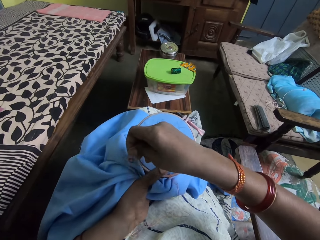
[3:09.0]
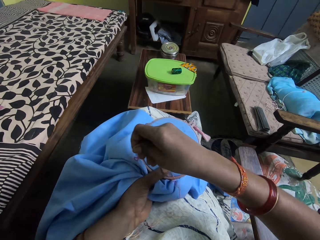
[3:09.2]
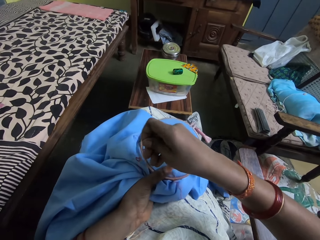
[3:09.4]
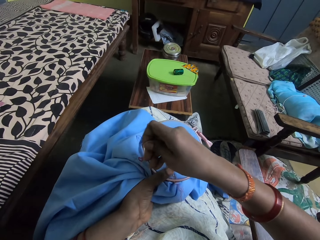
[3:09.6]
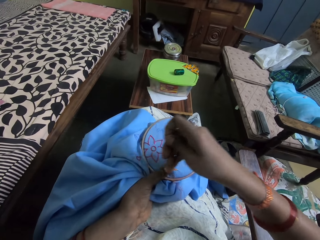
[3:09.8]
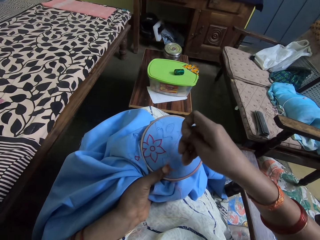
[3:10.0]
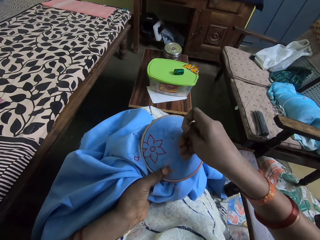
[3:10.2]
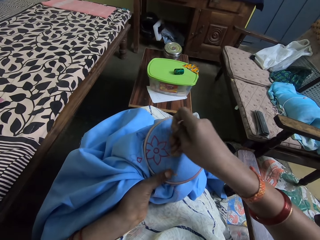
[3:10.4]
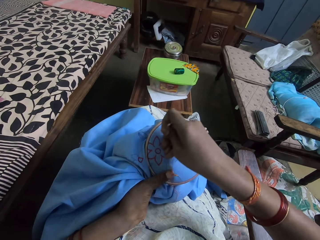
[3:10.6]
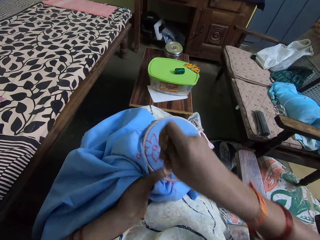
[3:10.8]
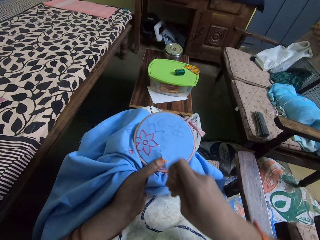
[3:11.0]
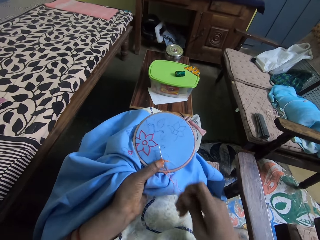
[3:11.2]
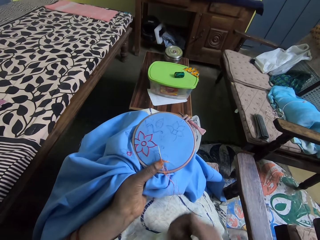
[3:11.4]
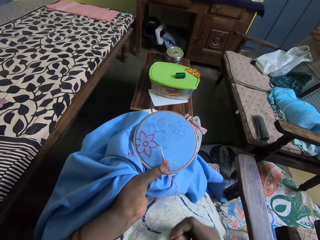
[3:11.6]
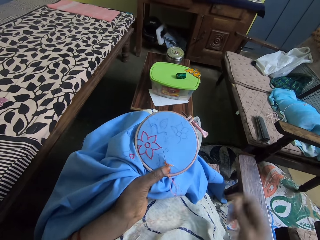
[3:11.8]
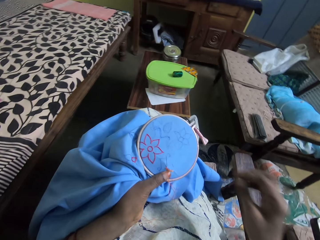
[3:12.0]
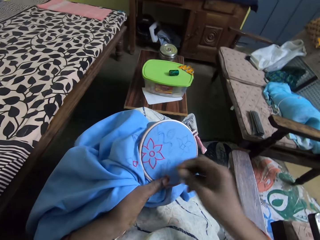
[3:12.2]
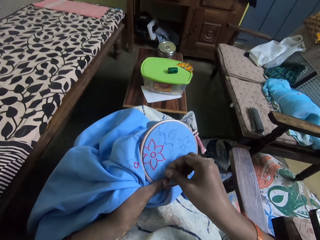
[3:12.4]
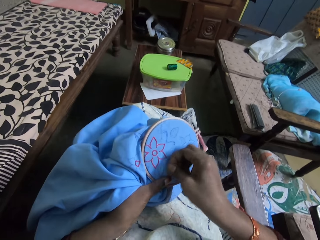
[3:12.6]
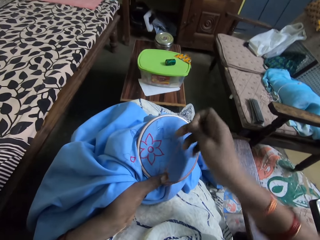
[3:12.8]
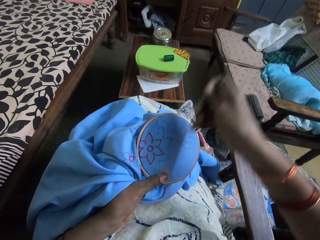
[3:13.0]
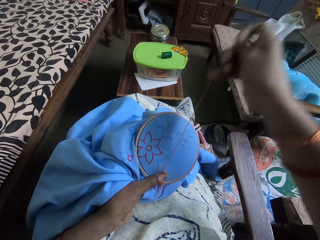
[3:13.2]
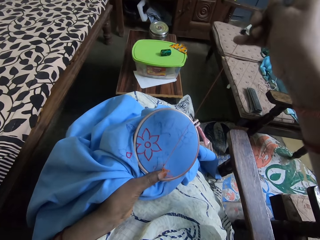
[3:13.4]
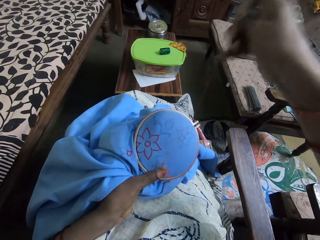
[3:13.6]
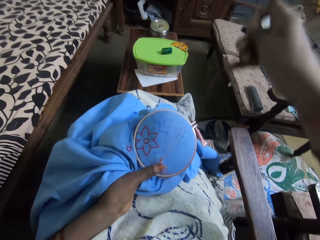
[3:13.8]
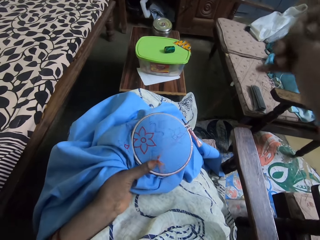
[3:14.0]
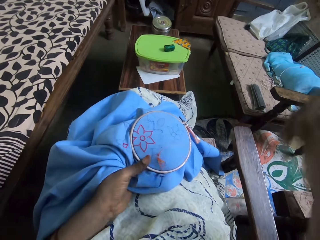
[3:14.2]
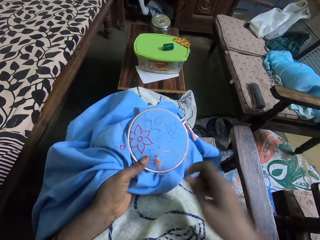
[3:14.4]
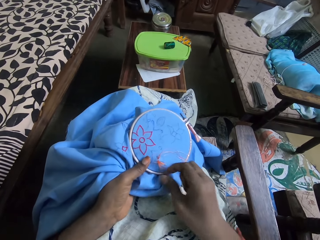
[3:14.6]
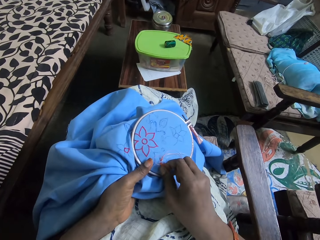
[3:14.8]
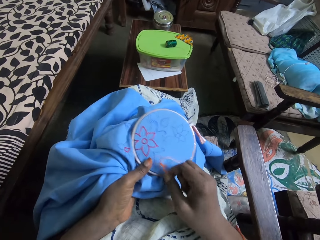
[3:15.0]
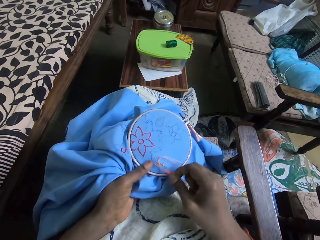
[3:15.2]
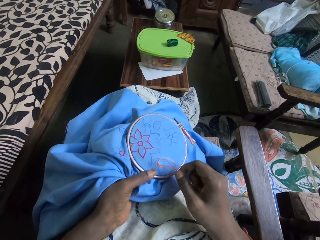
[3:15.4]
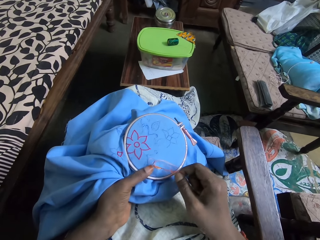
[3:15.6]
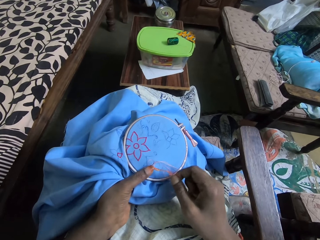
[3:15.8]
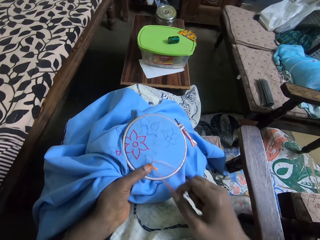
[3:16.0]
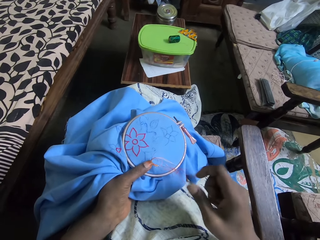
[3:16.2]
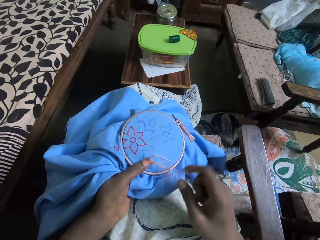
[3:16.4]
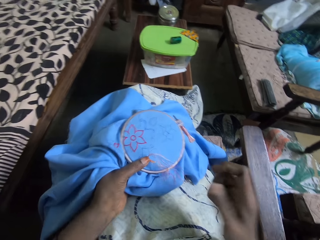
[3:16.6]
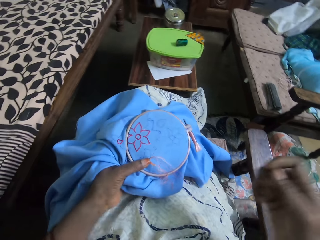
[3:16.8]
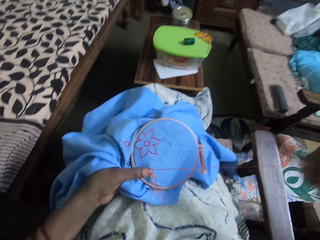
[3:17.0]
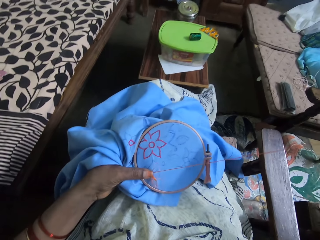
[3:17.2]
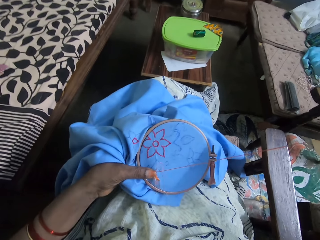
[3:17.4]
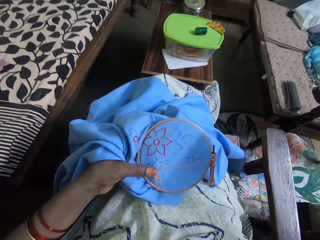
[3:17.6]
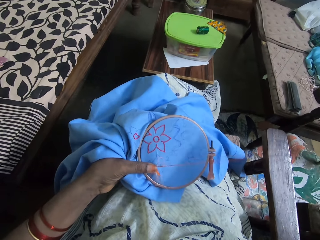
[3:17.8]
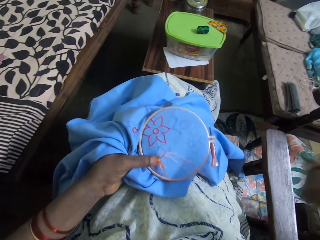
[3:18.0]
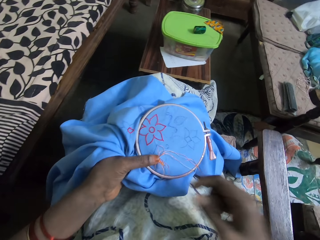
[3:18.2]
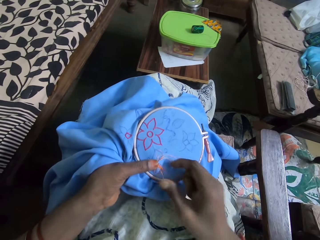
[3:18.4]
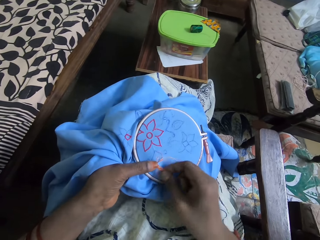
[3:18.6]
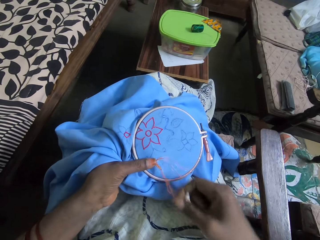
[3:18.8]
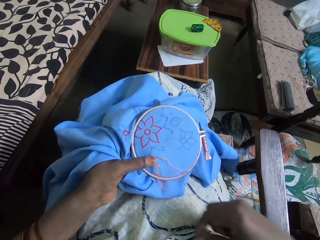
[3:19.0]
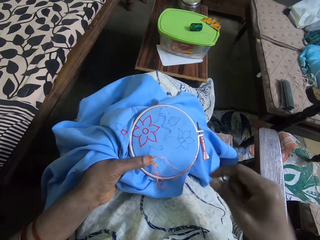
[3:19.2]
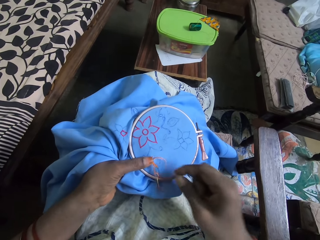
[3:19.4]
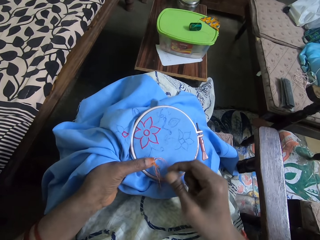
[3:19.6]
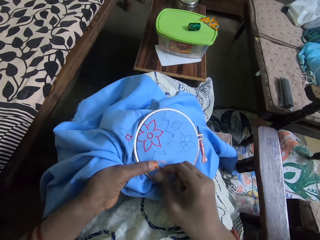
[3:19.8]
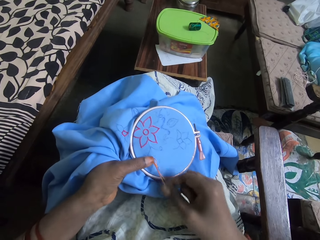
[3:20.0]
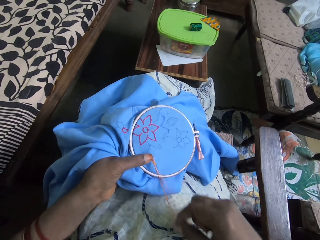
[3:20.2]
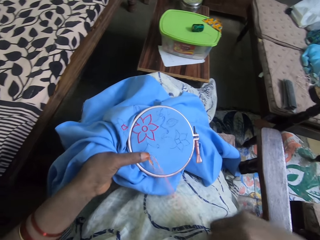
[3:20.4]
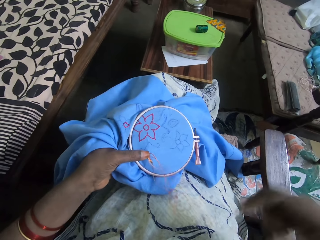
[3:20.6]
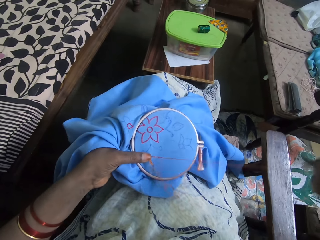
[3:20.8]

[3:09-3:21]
The camera wearer puts thread across a needle. She pulls the needle with thread with her right hand.

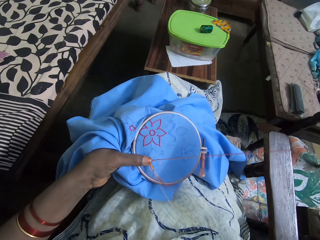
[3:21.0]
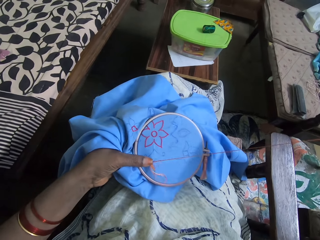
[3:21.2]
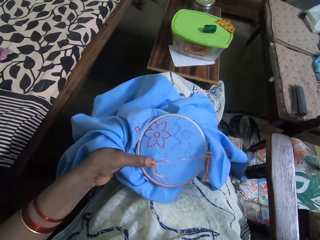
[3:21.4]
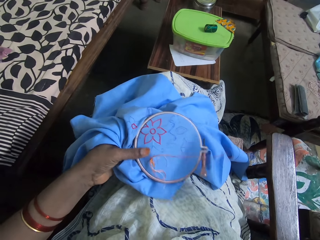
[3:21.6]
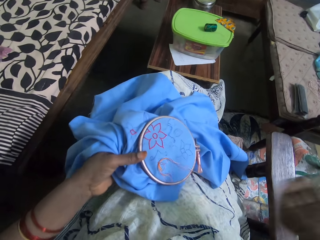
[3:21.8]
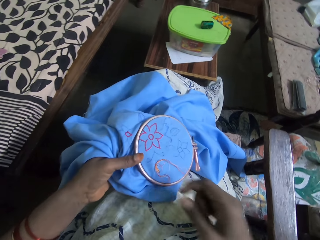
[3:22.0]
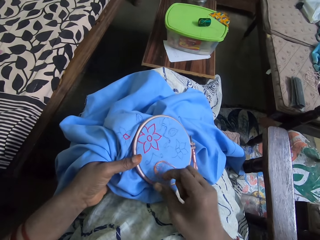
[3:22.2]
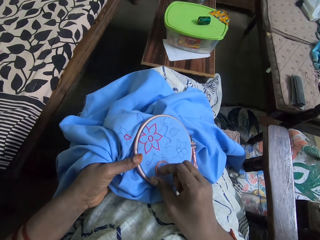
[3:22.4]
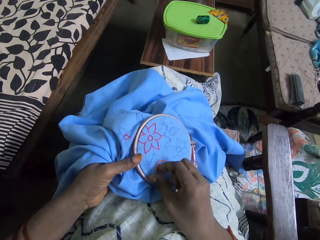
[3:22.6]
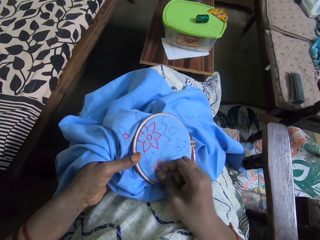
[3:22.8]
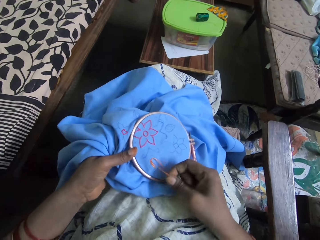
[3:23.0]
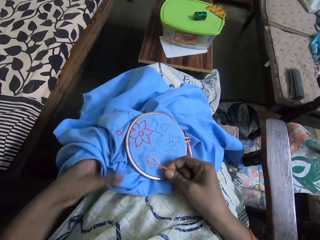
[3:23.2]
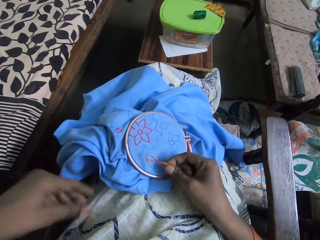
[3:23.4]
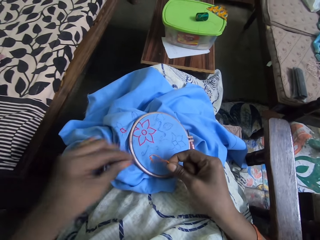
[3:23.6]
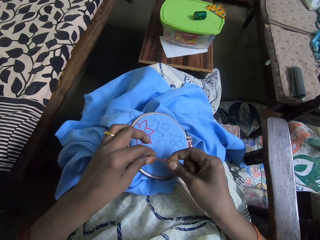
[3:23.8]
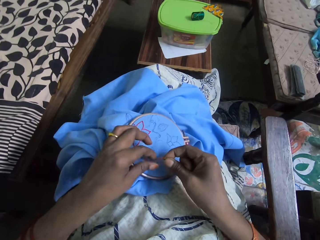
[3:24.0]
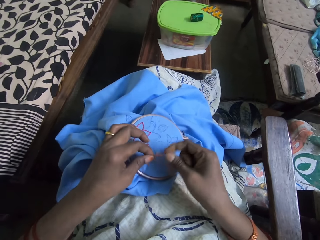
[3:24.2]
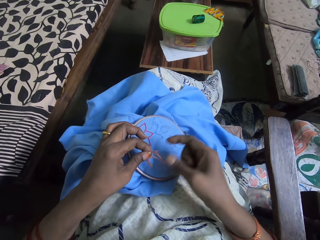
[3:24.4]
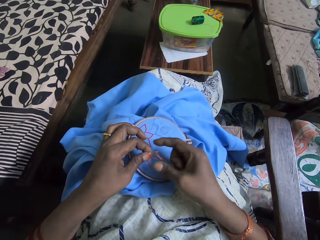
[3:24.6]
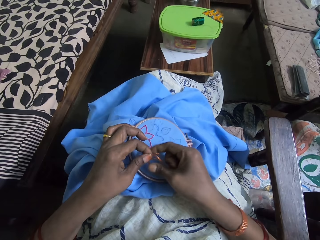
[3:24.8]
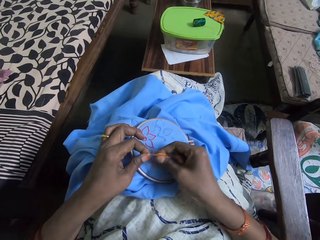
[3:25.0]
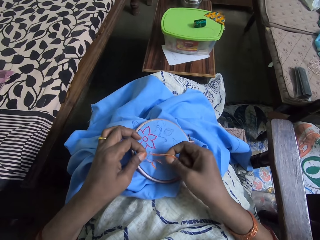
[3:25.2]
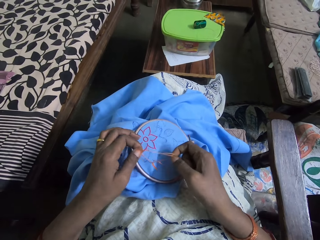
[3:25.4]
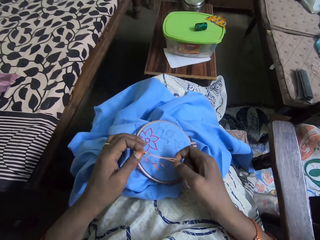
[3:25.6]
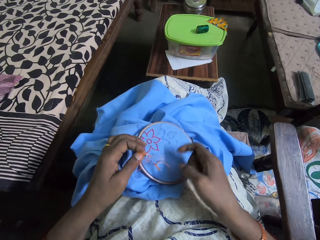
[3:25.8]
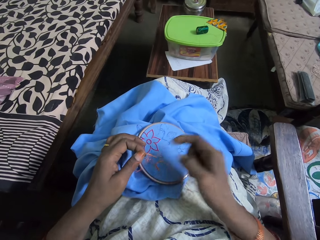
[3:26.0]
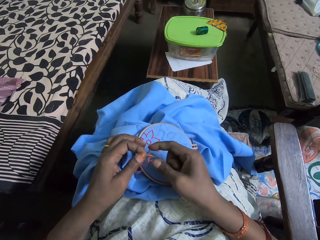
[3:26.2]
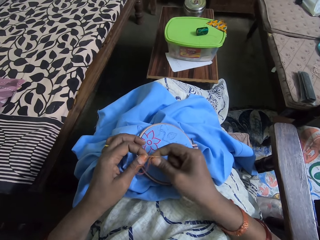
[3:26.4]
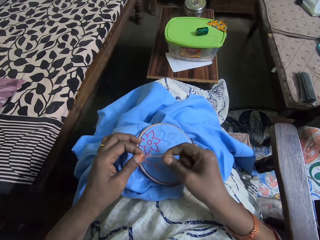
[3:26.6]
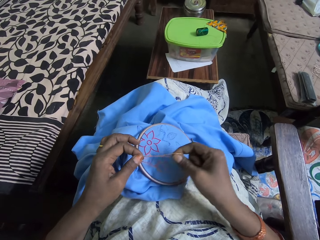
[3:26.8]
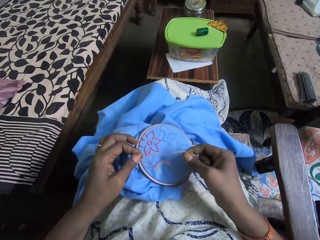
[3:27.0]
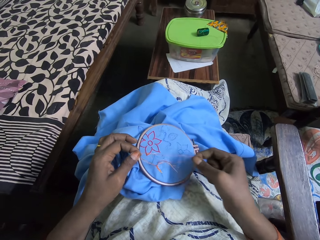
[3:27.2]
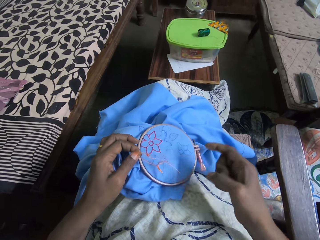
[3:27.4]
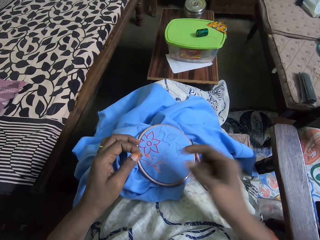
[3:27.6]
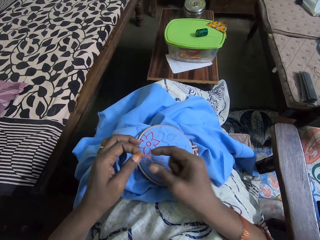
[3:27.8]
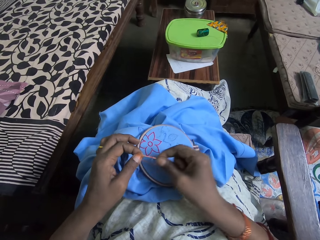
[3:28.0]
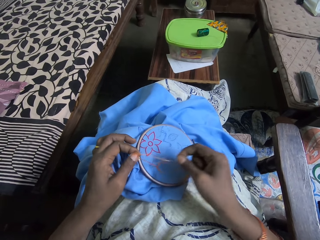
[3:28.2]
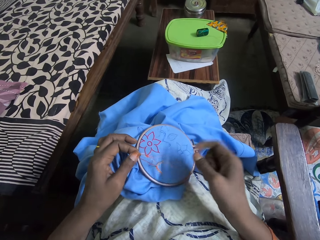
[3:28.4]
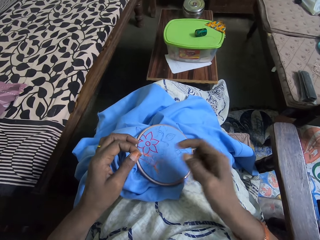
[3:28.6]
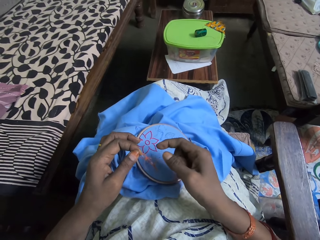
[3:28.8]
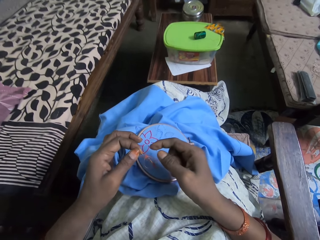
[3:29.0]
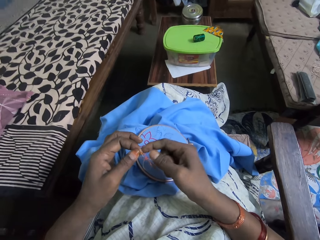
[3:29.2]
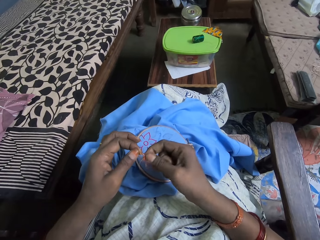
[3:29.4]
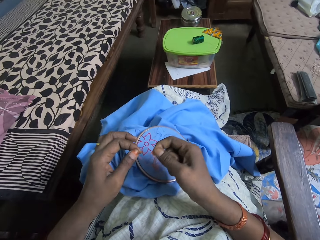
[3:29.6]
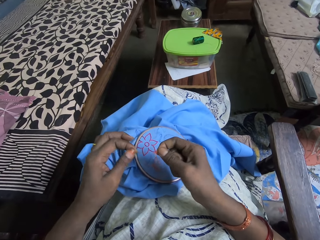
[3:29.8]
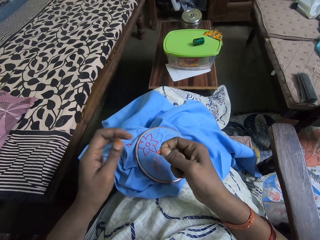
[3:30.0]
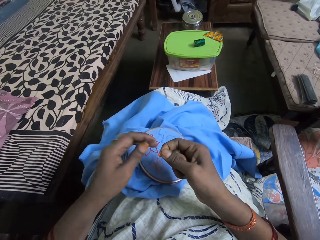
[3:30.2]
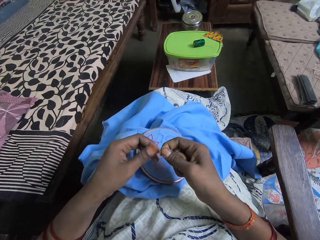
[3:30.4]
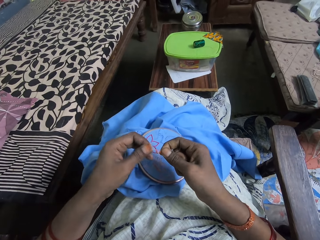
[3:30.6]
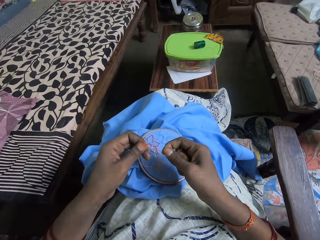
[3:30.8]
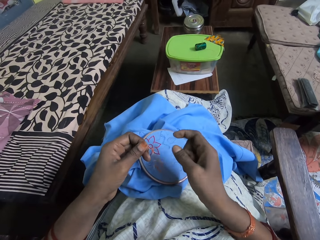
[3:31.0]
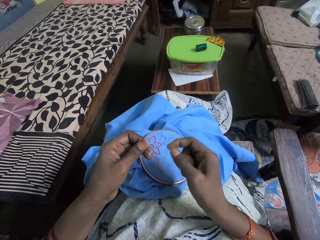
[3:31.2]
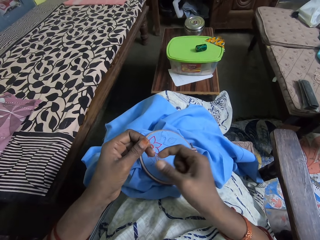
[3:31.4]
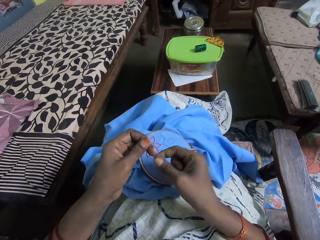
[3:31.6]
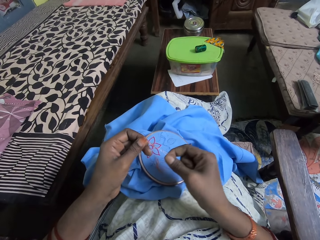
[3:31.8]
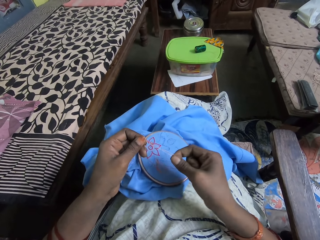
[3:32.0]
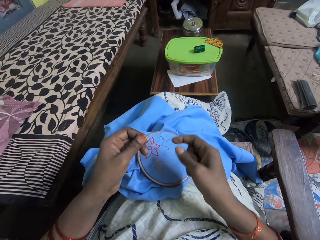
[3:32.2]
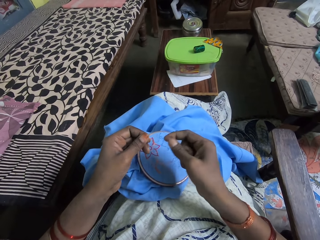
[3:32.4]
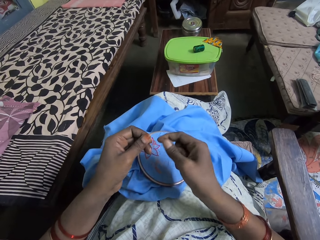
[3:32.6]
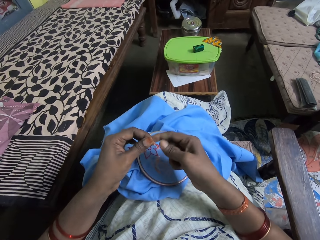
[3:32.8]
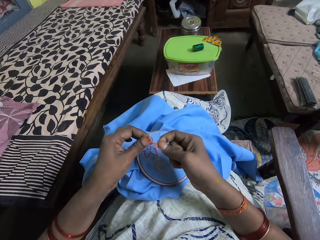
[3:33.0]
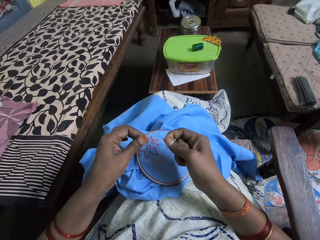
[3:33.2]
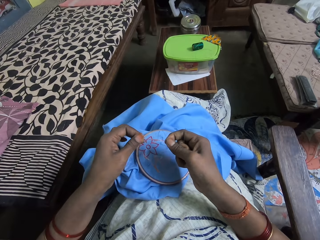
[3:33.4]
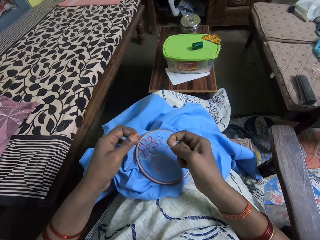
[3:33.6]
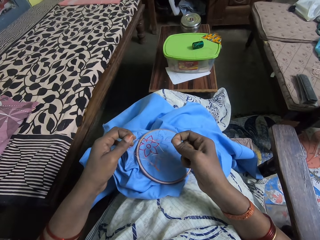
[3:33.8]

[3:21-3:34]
The camera wearer pulls the thread with both hands. She unfolds the thread.
